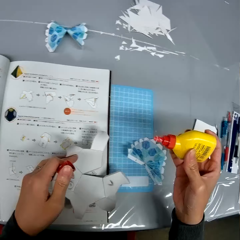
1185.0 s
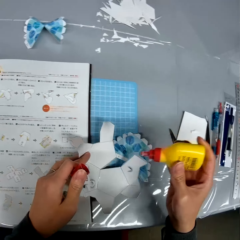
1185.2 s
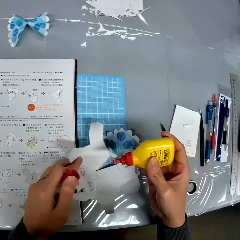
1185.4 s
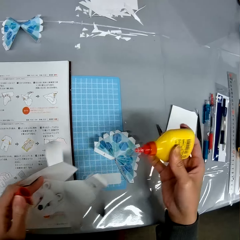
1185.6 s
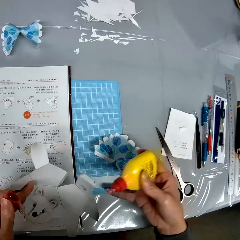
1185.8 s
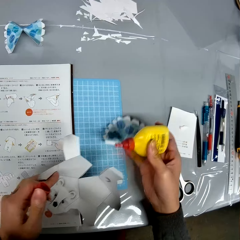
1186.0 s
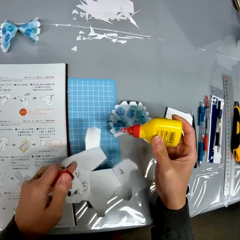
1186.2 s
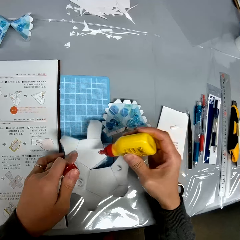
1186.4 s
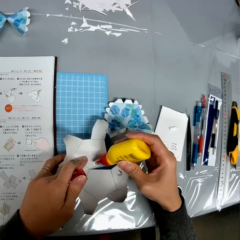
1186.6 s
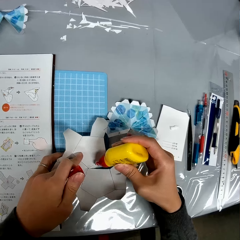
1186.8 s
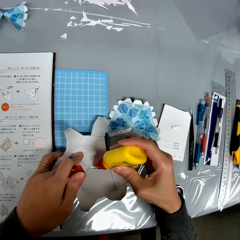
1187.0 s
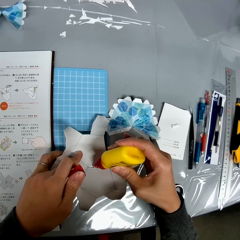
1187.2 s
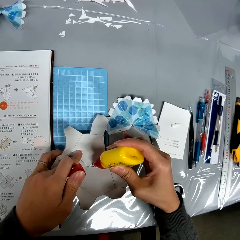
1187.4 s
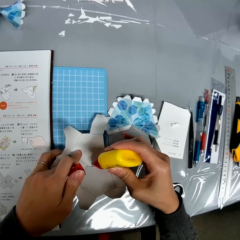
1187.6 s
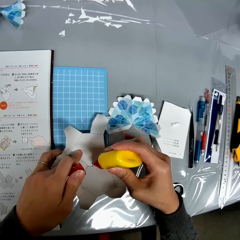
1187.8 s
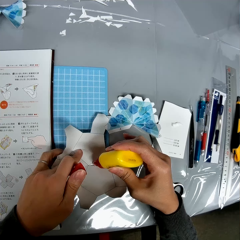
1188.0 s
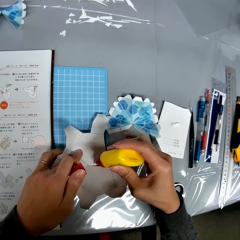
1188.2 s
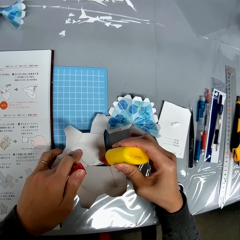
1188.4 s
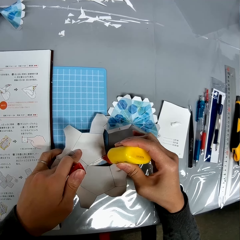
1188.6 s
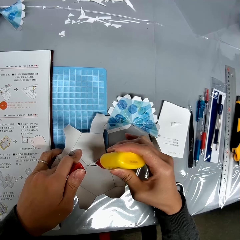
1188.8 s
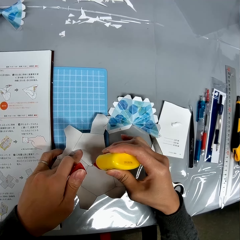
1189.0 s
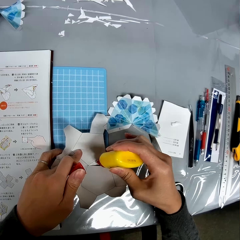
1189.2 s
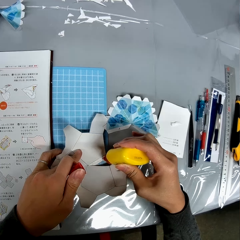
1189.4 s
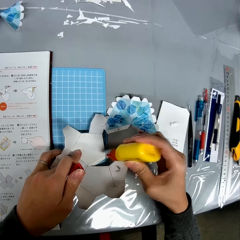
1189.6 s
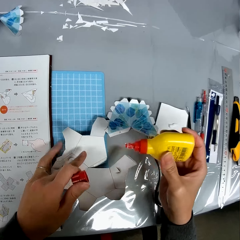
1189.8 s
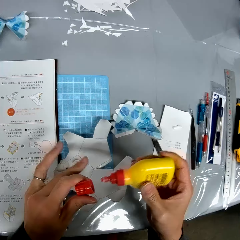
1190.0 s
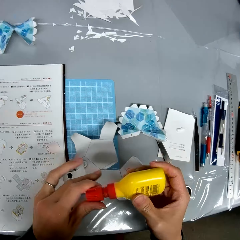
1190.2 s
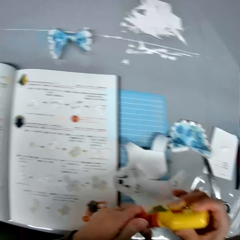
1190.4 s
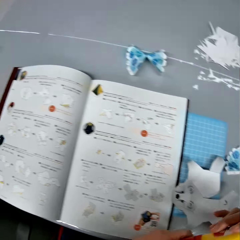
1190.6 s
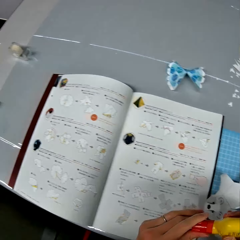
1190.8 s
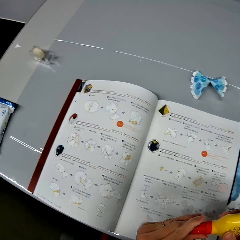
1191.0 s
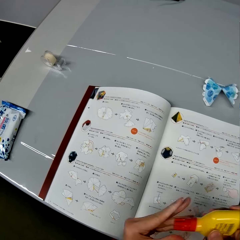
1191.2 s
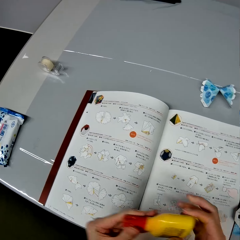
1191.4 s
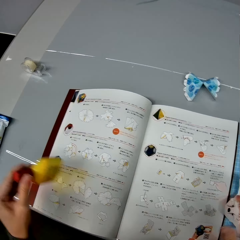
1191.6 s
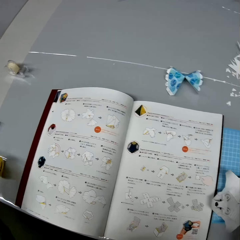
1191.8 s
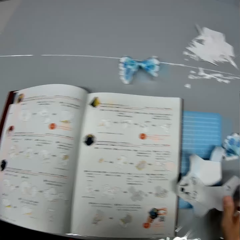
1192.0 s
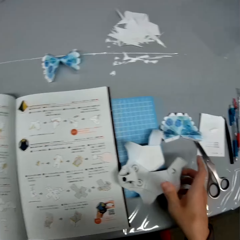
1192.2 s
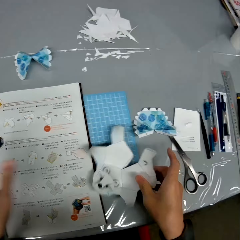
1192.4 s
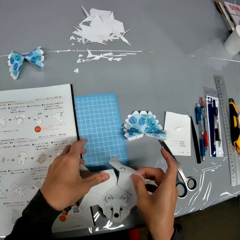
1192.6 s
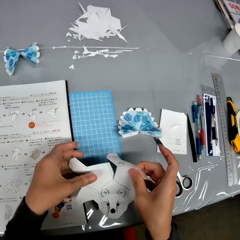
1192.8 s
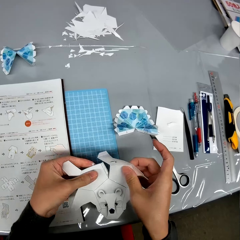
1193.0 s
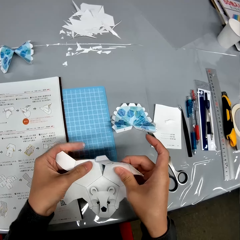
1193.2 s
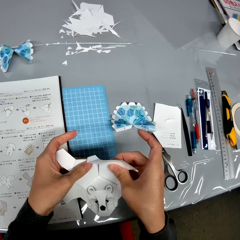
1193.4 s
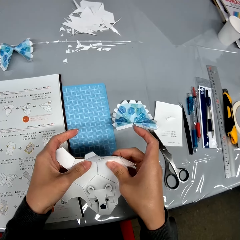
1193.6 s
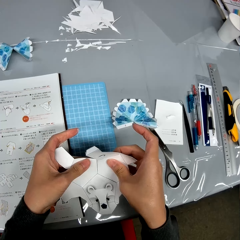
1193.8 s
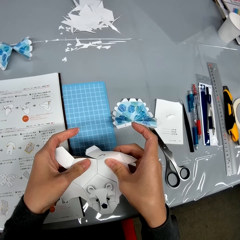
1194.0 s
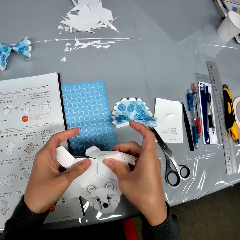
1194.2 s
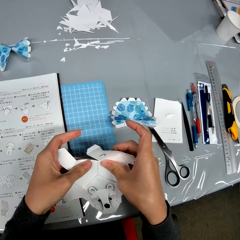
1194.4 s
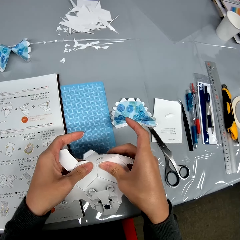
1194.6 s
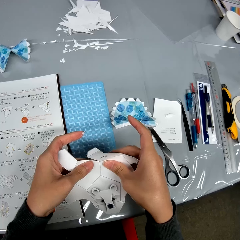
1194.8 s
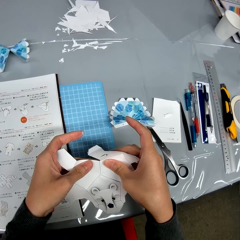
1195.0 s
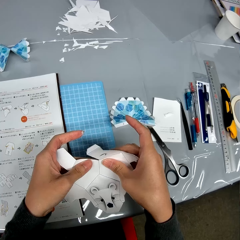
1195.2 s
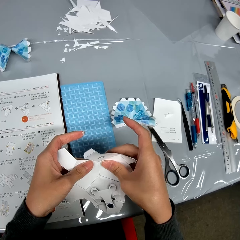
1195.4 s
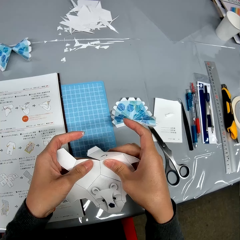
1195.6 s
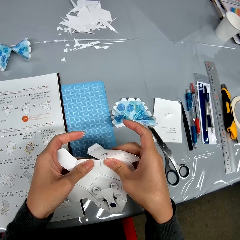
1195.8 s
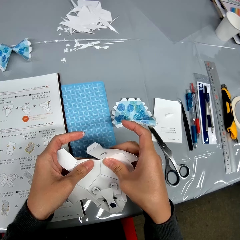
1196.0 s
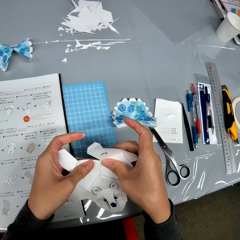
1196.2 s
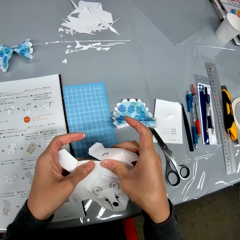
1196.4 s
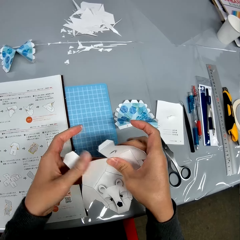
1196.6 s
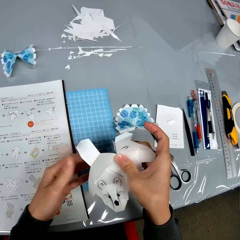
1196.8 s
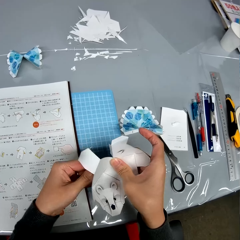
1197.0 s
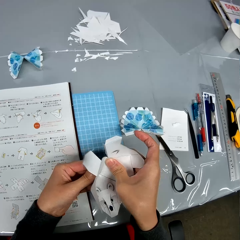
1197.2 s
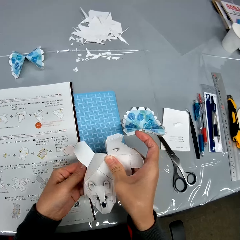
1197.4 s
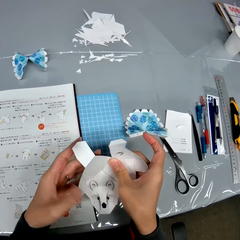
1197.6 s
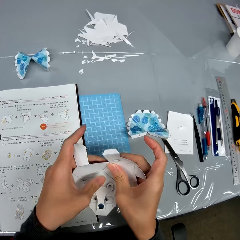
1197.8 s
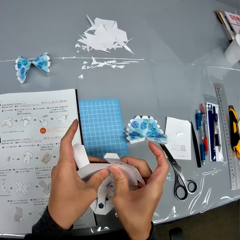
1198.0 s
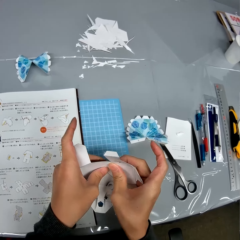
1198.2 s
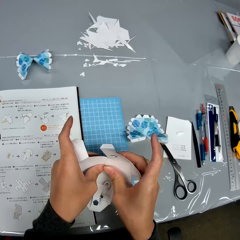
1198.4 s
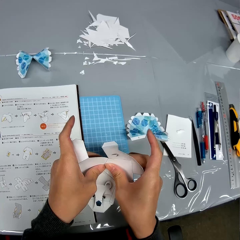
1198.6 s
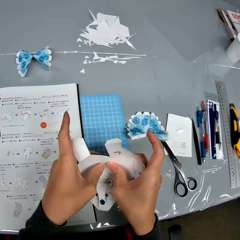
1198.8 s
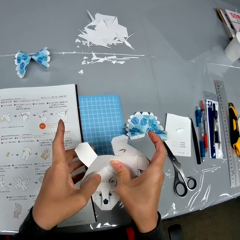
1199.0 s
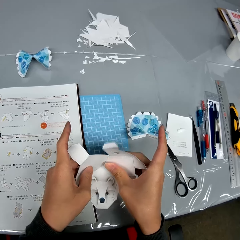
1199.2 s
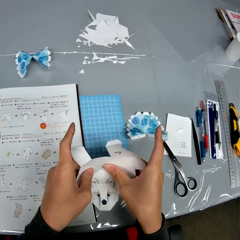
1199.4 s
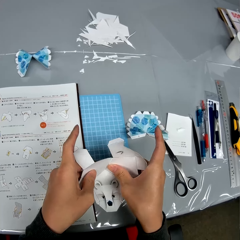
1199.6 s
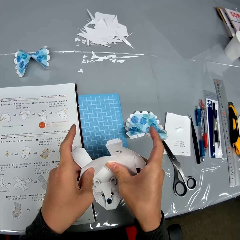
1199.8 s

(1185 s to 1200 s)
The camera wearer pushes the craft paper on the booklet. They push the craft paper on the table. They apply glue on the craft paper. They close the glue container. They turn around. They put the glue container on the table. They turn around. They hold a craft paper. They craft a piece of paper. They glue some parts of the bat-like paper design together.

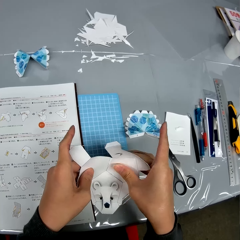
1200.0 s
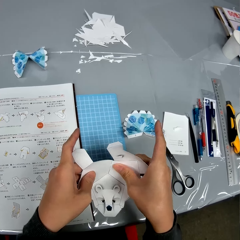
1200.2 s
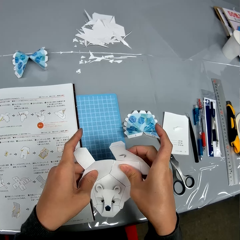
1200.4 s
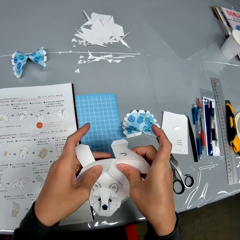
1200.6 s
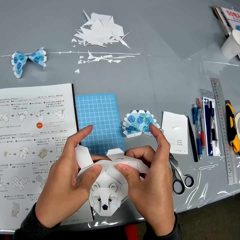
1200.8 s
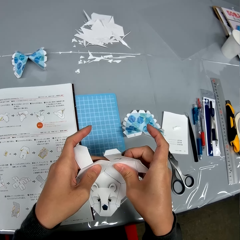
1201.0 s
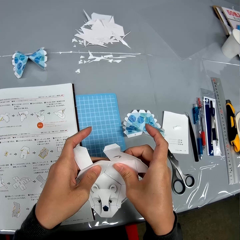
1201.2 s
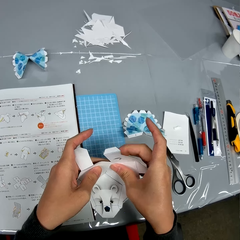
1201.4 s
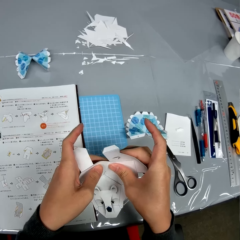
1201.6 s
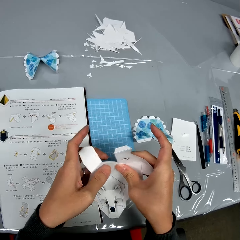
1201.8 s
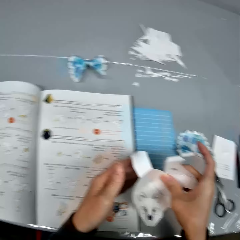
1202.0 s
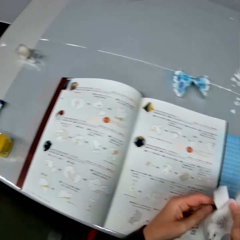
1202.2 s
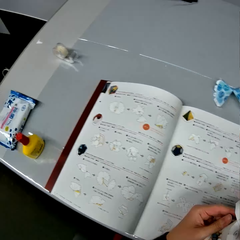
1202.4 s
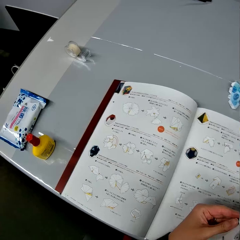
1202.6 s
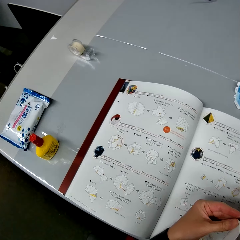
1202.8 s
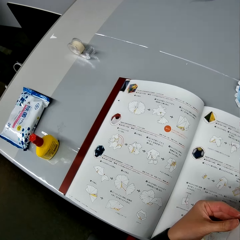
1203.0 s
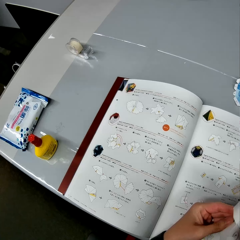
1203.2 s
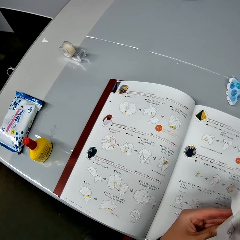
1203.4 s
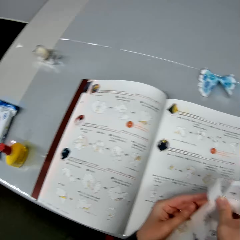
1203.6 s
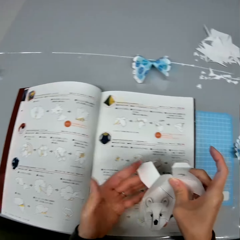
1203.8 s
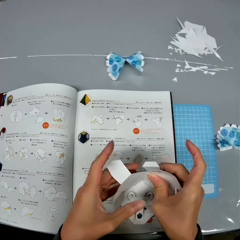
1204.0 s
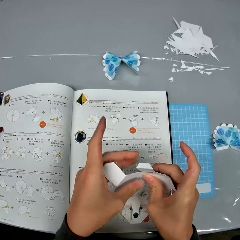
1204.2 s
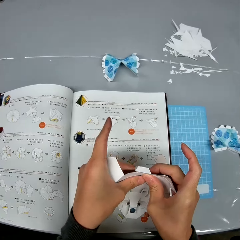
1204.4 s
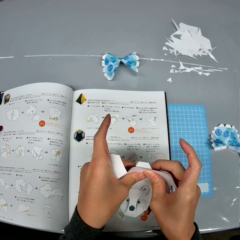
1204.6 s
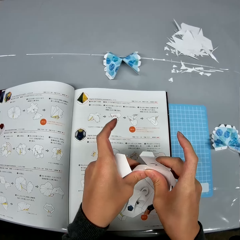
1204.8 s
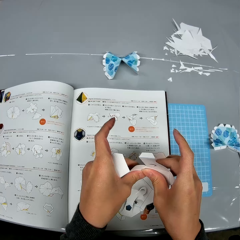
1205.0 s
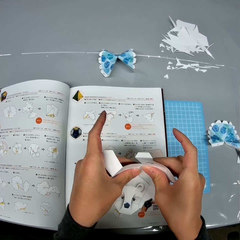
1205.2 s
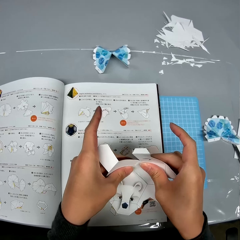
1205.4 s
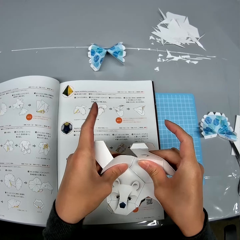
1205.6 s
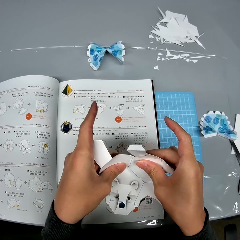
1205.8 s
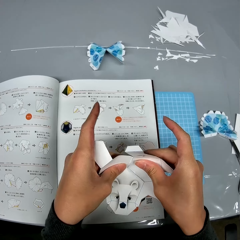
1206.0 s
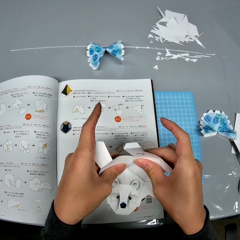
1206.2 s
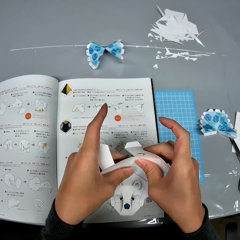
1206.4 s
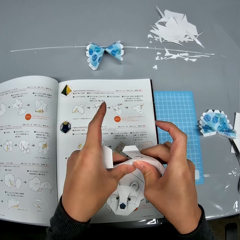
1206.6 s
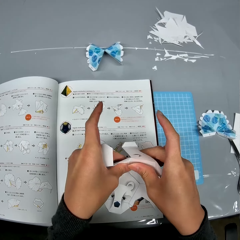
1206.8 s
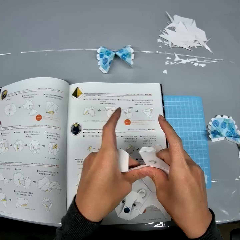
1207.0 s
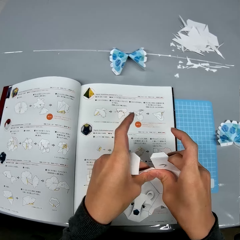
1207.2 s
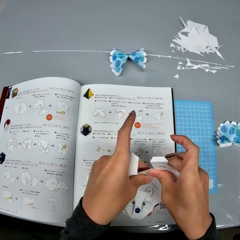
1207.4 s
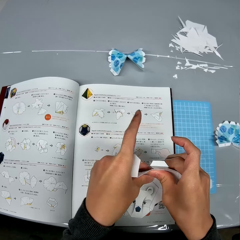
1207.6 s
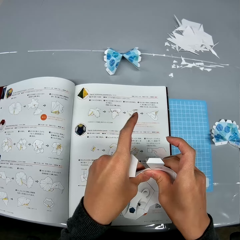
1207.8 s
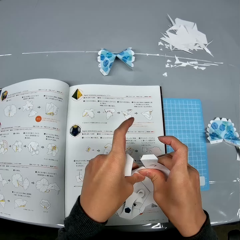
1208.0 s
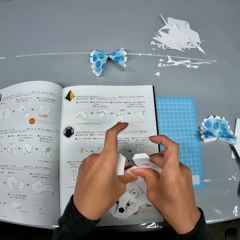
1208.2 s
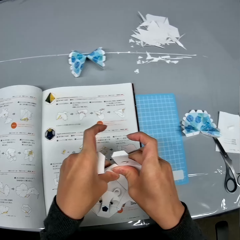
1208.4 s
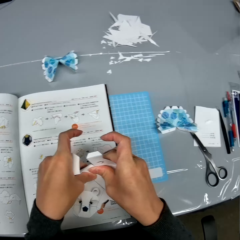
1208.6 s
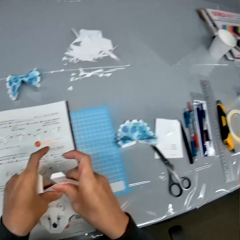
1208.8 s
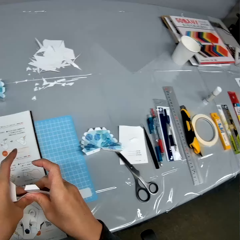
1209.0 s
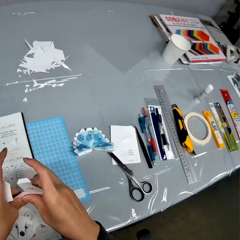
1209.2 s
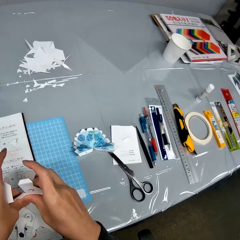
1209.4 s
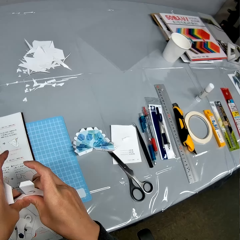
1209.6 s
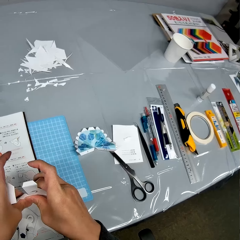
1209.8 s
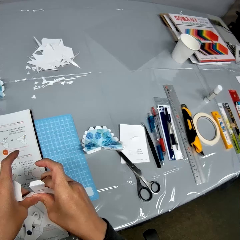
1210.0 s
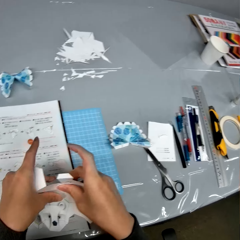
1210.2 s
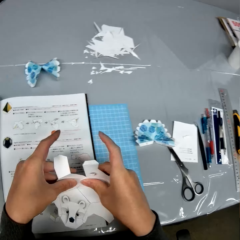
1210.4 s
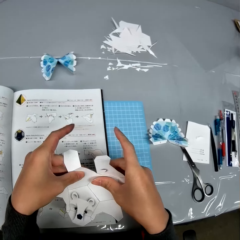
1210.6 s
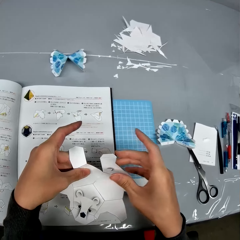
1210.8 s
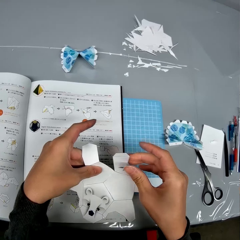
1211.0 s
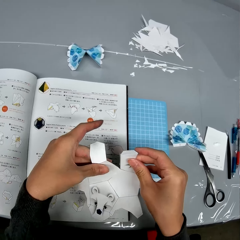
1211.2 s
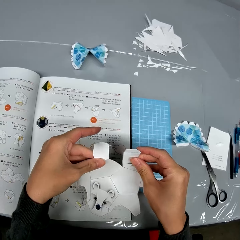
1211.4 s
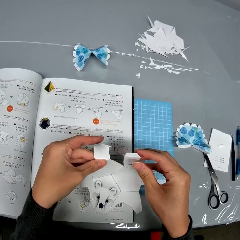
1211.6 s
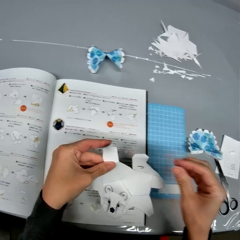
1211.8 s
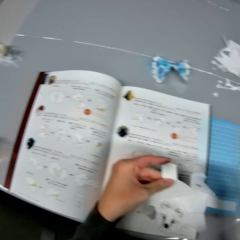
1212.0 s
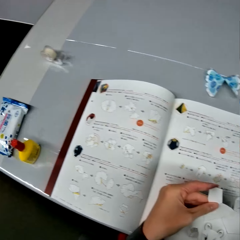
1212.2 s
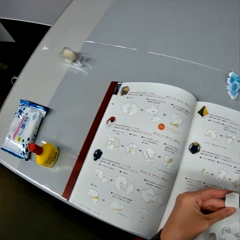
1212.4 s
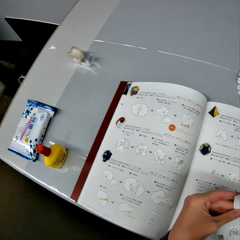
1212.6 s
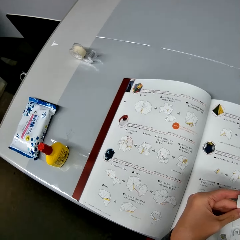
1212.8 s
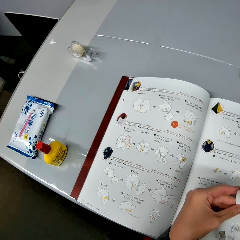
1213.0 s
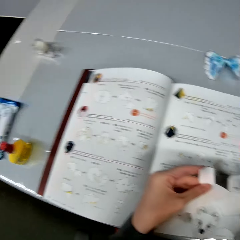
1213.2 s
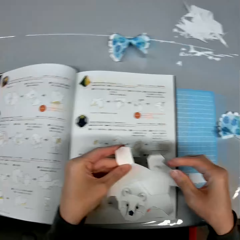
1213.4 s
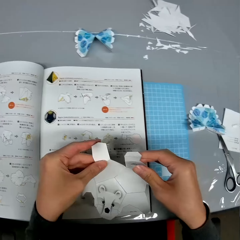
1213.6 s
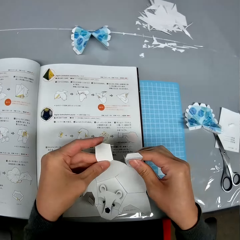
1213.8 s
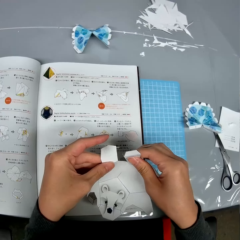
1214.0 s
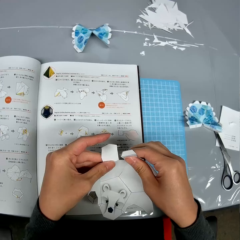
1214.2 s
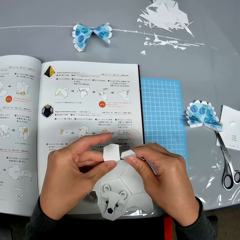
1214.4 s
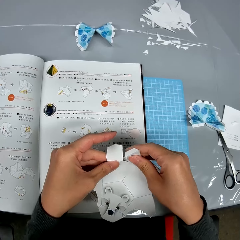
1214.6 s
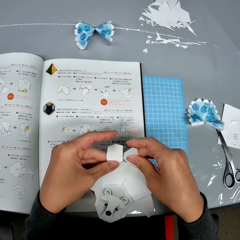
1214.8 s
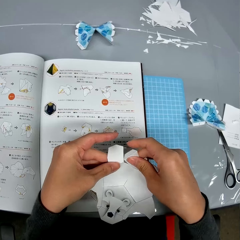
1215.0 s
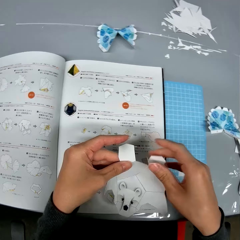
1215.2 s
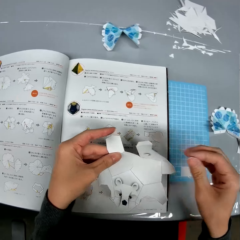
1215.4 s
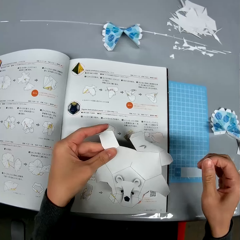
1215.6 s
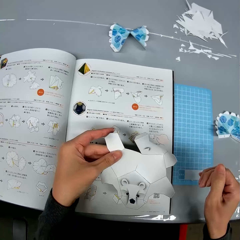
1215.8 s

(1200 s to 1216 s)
The camera wearer turns around. They look at the instruction booklet. They craft a piece of paper. They look around. They look at the instruction booklet. They turn around. They craft a piece of paper.
